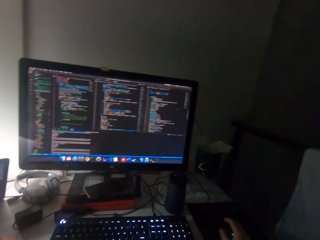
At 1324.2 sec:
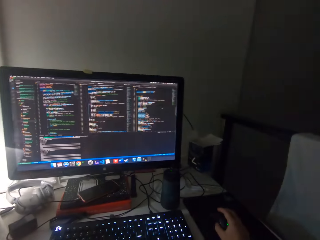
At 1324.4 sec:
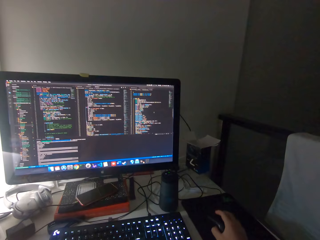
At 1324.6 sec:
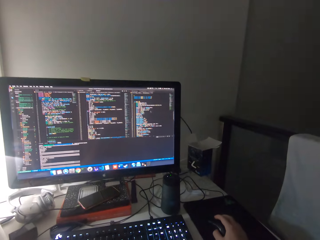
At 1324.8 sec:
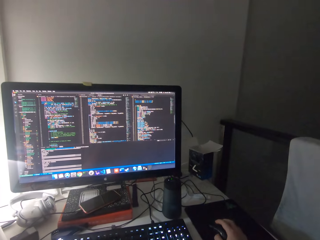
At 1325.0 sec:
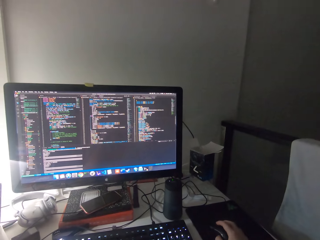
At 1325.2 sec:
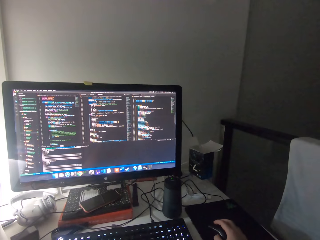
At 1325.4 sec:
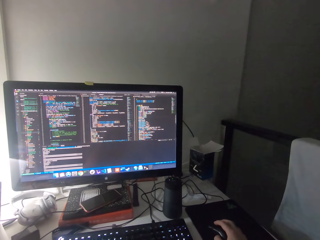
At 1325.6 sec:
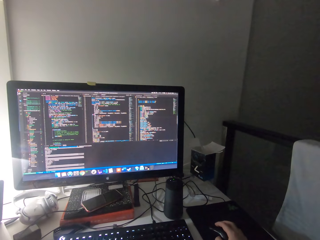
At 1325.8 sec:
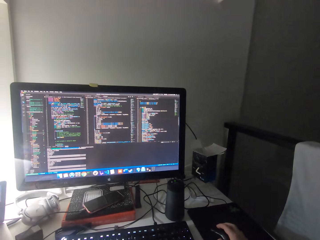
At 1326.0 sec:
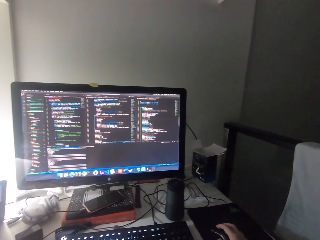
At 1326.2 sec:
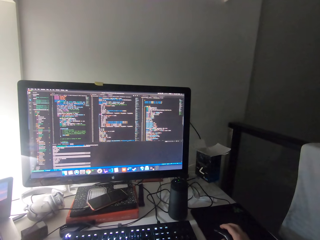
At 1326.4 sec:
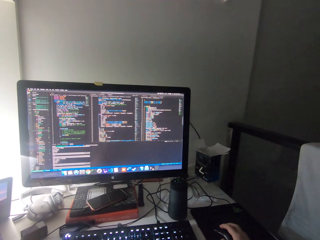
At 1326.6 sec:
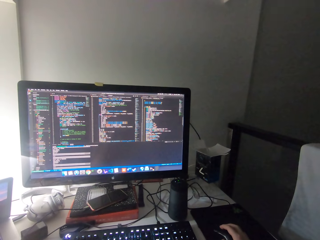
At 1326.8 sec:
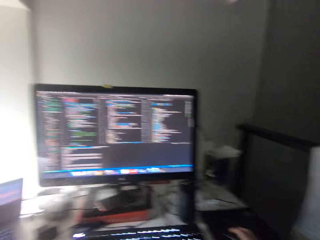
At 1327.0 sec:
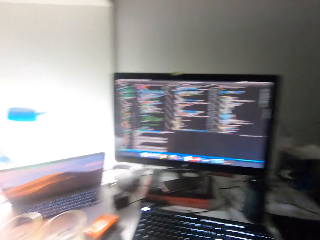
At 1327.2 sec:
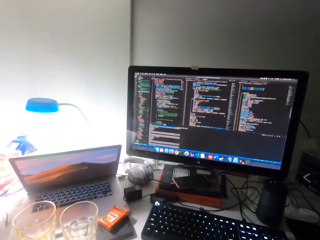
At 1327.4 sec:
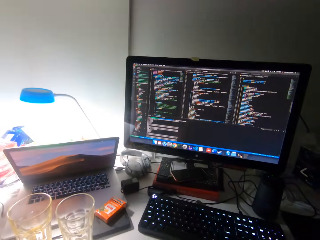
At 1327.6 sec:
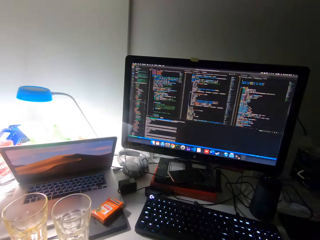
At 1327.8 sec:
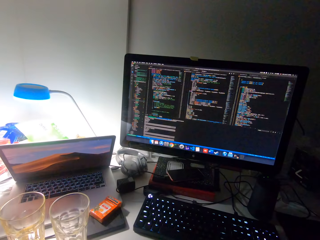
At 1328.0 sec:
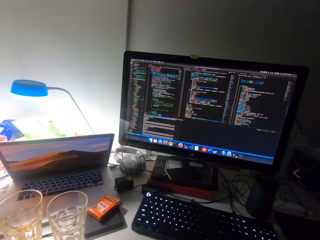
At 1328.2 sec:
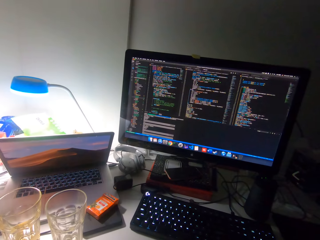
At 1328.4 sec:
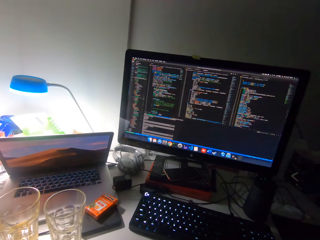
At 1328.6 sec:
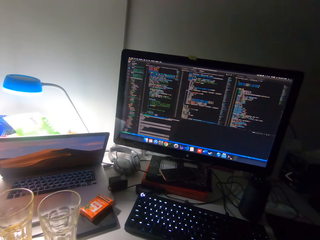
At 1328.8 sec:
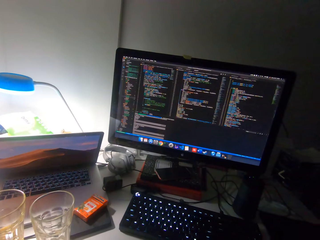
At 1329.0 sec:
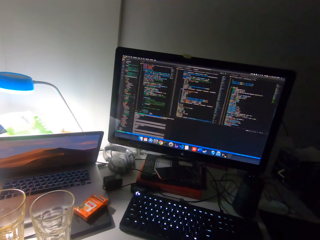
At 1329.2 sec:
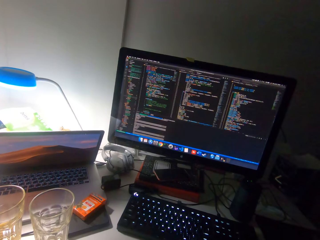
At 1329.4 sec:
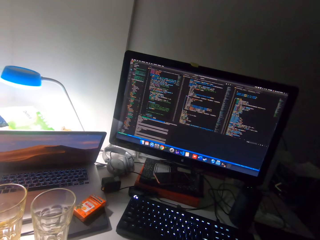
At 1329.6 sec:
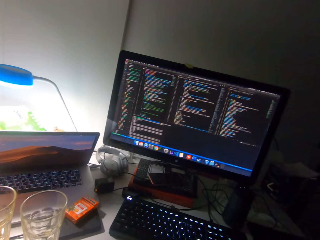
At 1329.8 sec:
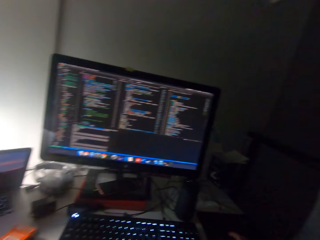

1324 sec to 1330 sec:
The camera wearer moves his head.

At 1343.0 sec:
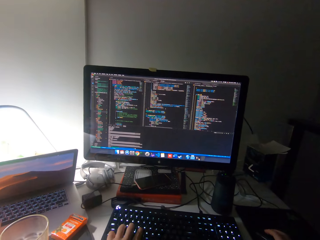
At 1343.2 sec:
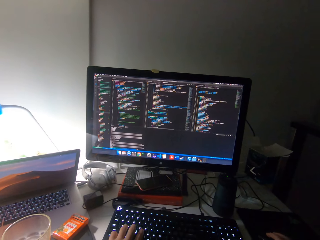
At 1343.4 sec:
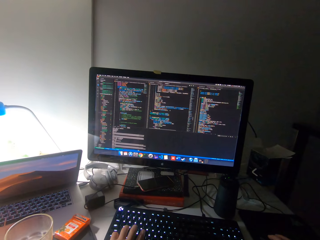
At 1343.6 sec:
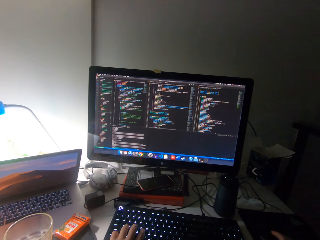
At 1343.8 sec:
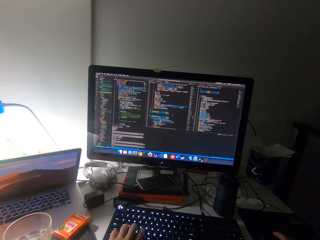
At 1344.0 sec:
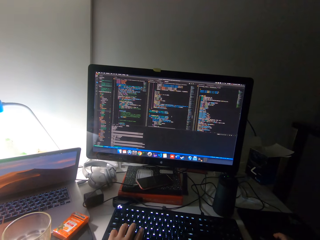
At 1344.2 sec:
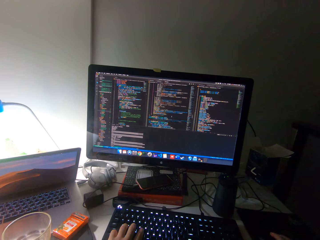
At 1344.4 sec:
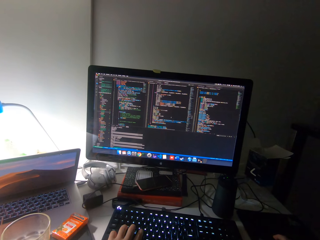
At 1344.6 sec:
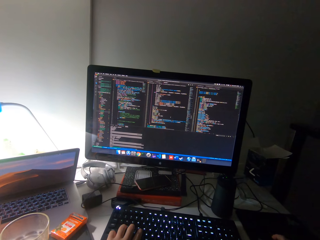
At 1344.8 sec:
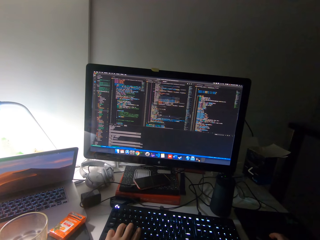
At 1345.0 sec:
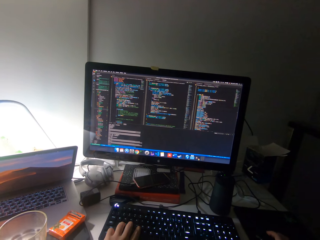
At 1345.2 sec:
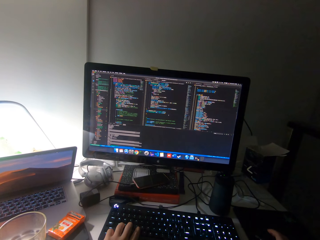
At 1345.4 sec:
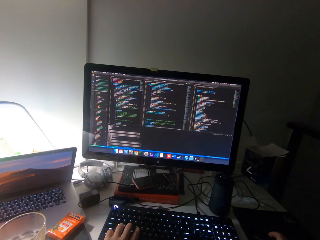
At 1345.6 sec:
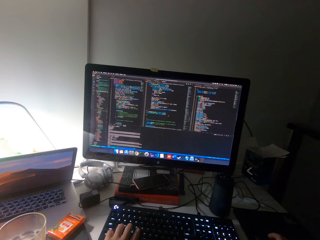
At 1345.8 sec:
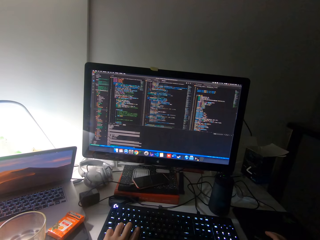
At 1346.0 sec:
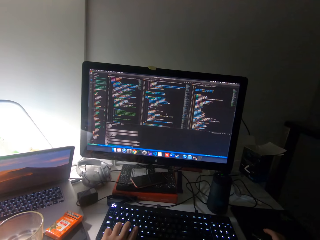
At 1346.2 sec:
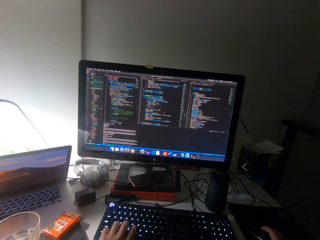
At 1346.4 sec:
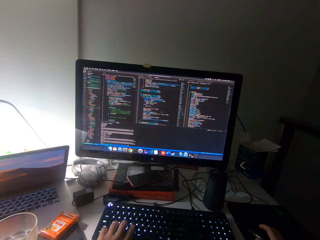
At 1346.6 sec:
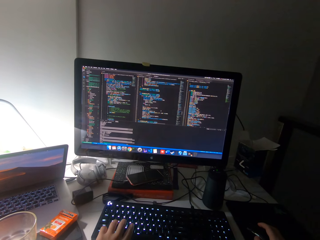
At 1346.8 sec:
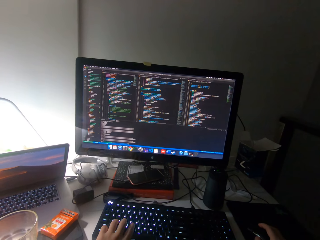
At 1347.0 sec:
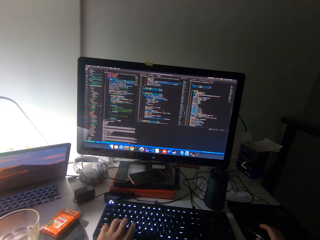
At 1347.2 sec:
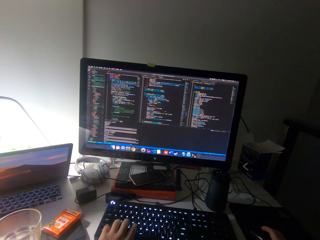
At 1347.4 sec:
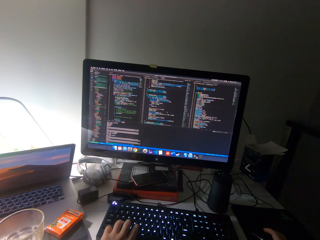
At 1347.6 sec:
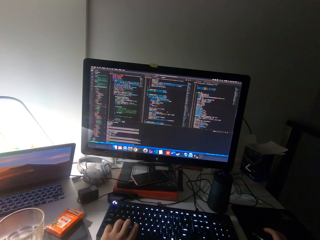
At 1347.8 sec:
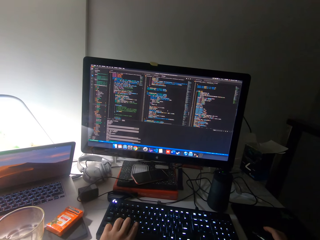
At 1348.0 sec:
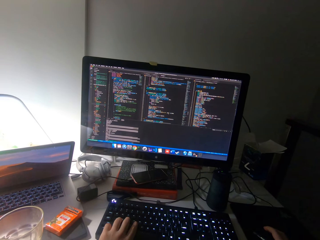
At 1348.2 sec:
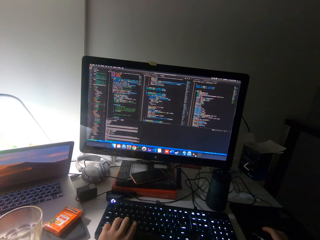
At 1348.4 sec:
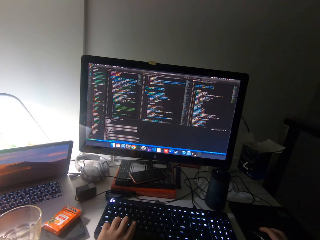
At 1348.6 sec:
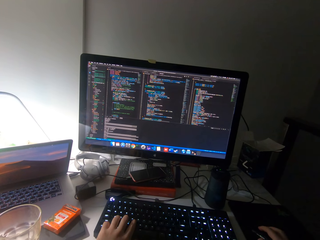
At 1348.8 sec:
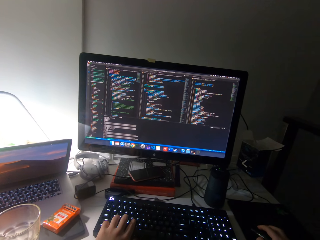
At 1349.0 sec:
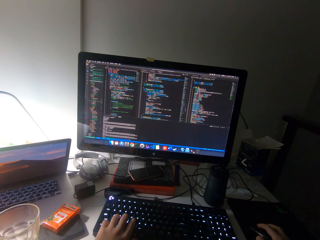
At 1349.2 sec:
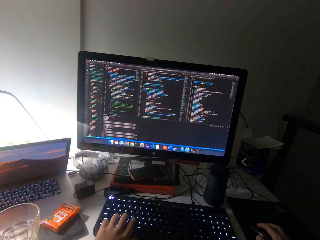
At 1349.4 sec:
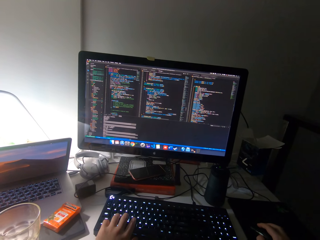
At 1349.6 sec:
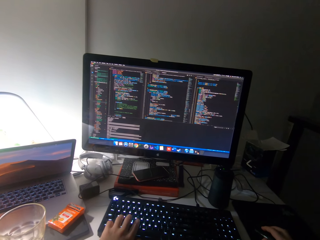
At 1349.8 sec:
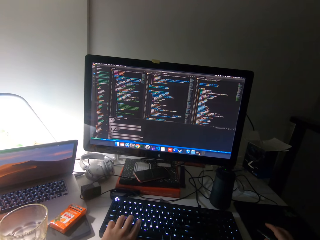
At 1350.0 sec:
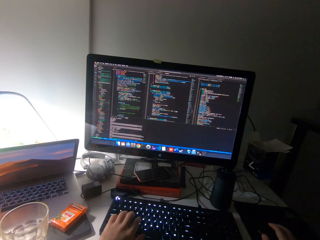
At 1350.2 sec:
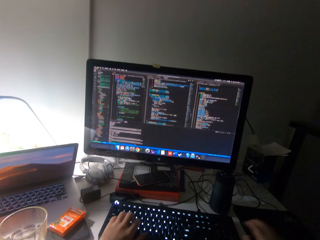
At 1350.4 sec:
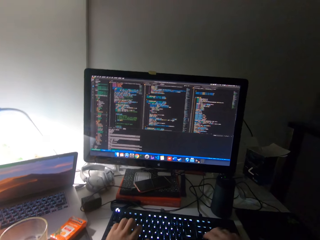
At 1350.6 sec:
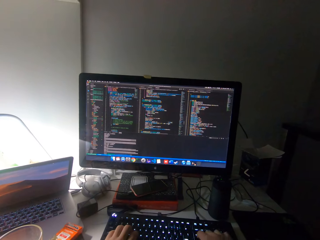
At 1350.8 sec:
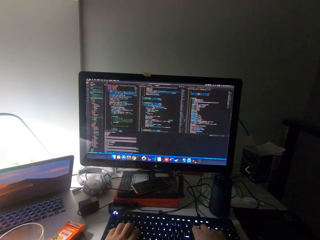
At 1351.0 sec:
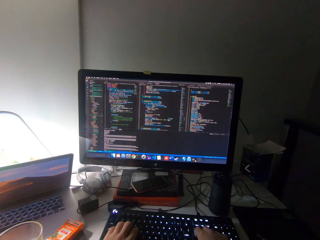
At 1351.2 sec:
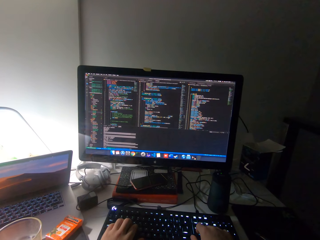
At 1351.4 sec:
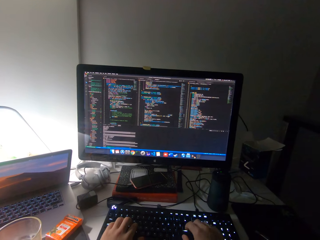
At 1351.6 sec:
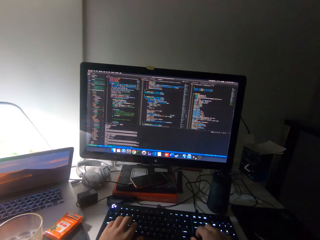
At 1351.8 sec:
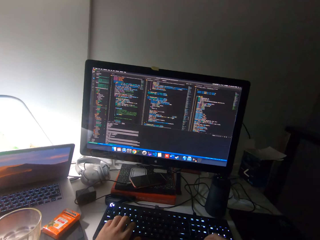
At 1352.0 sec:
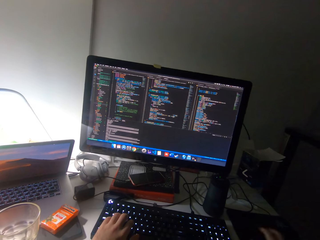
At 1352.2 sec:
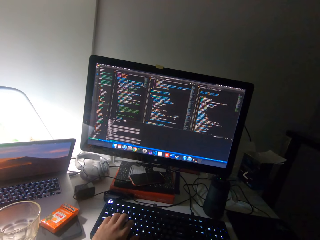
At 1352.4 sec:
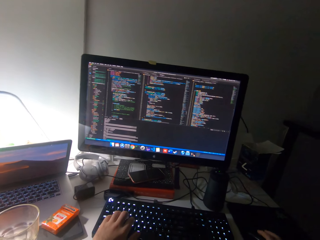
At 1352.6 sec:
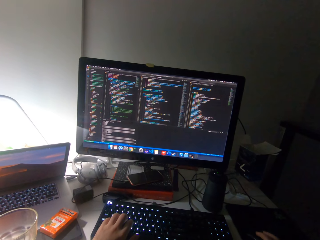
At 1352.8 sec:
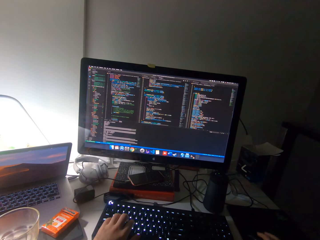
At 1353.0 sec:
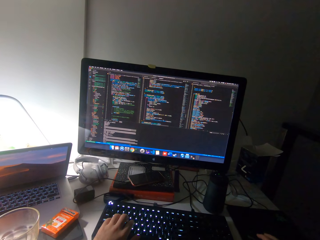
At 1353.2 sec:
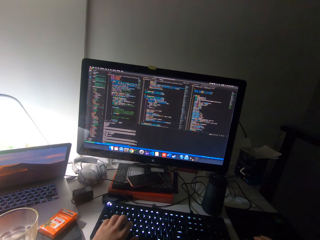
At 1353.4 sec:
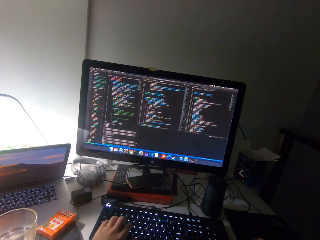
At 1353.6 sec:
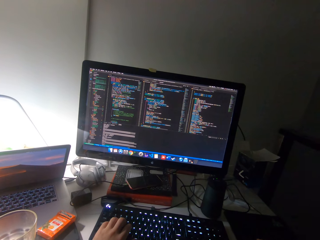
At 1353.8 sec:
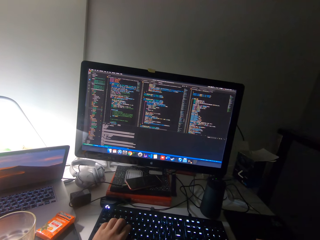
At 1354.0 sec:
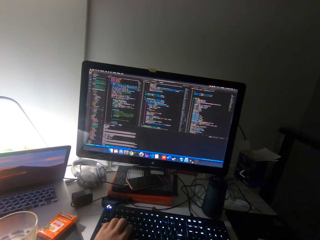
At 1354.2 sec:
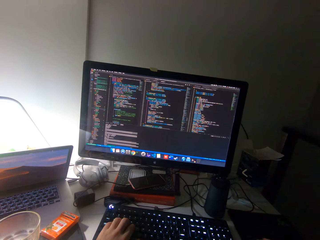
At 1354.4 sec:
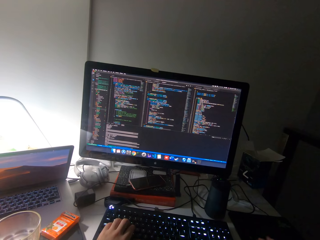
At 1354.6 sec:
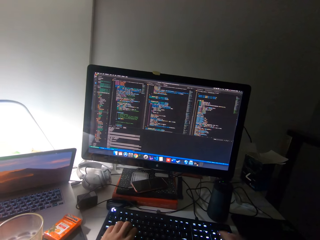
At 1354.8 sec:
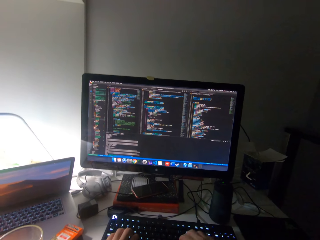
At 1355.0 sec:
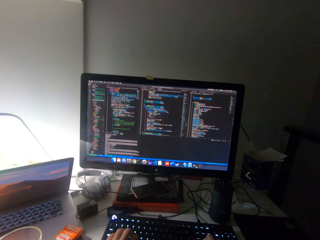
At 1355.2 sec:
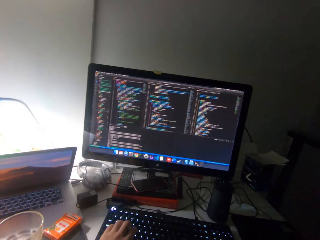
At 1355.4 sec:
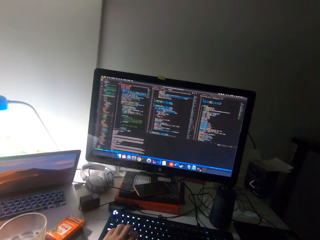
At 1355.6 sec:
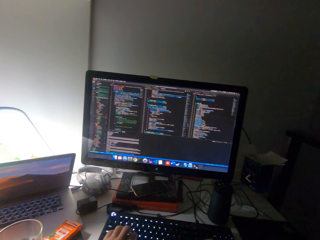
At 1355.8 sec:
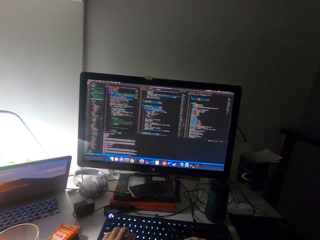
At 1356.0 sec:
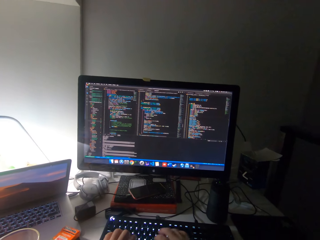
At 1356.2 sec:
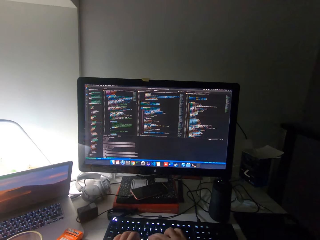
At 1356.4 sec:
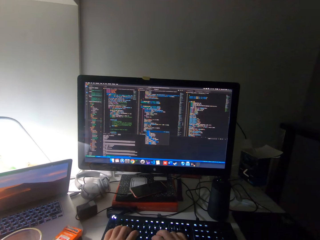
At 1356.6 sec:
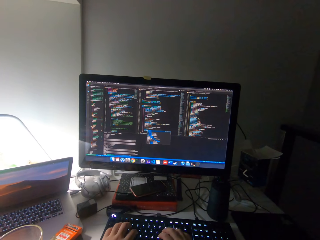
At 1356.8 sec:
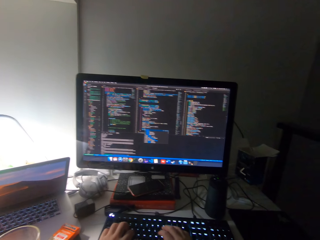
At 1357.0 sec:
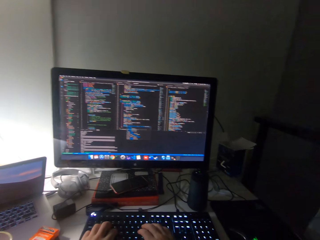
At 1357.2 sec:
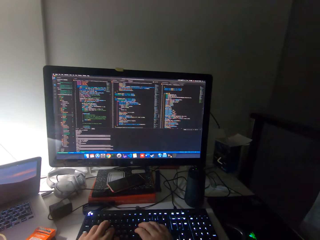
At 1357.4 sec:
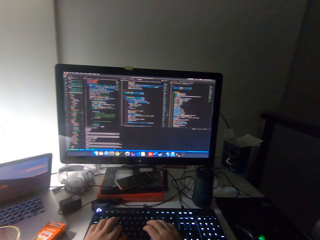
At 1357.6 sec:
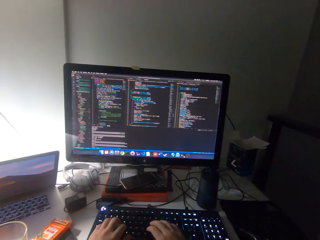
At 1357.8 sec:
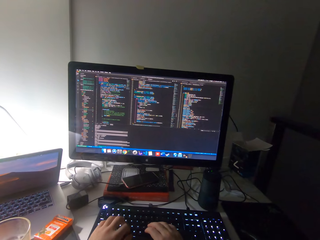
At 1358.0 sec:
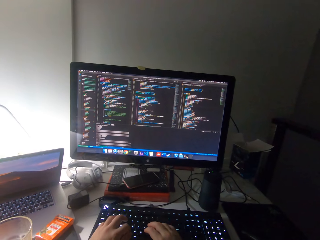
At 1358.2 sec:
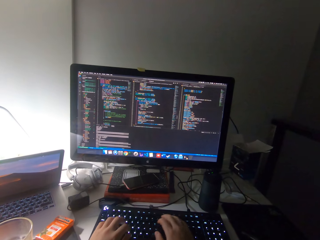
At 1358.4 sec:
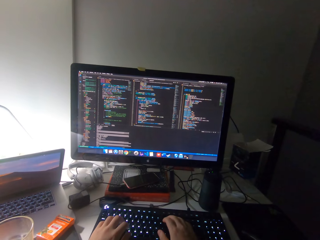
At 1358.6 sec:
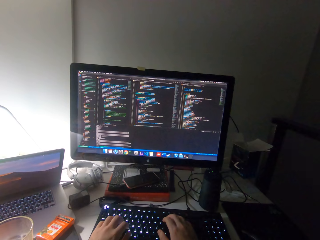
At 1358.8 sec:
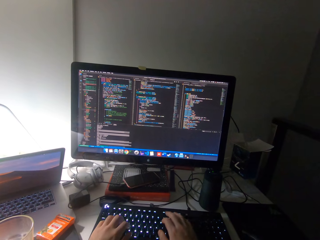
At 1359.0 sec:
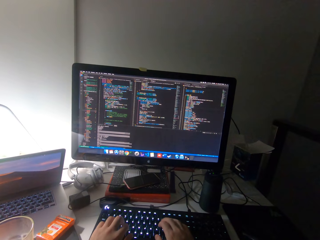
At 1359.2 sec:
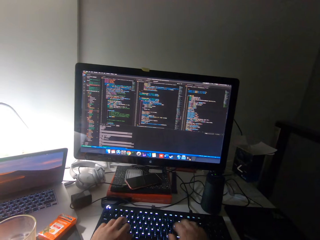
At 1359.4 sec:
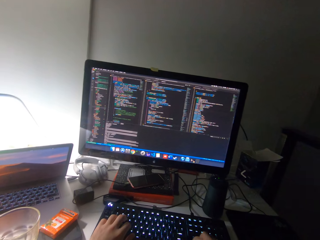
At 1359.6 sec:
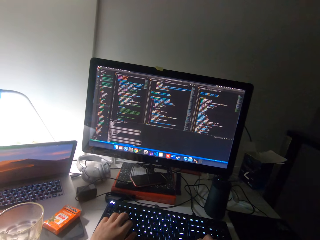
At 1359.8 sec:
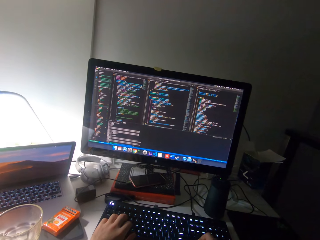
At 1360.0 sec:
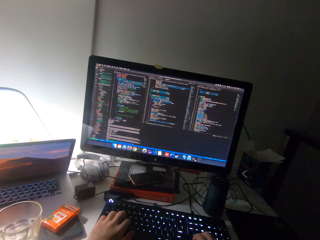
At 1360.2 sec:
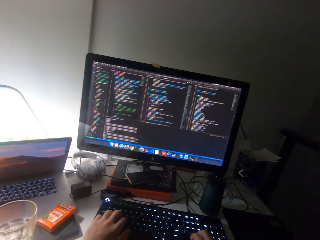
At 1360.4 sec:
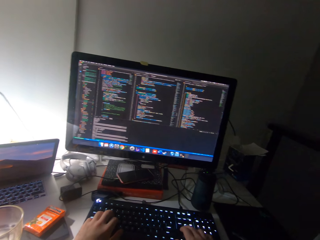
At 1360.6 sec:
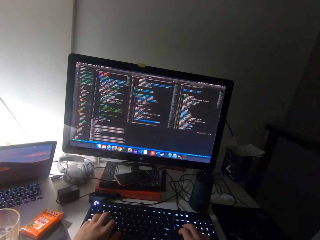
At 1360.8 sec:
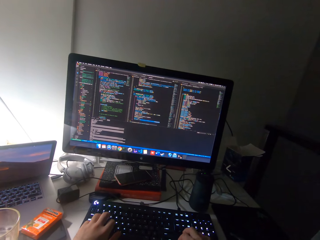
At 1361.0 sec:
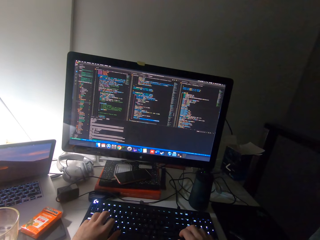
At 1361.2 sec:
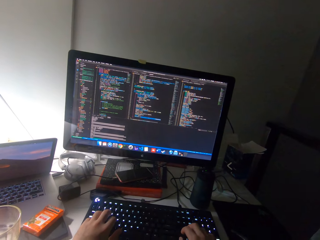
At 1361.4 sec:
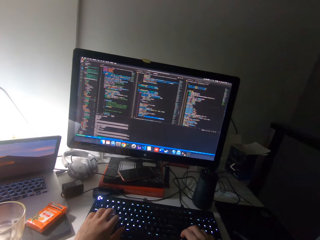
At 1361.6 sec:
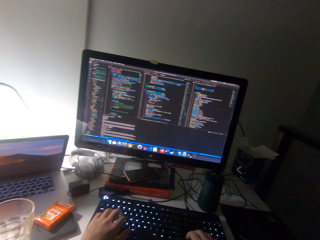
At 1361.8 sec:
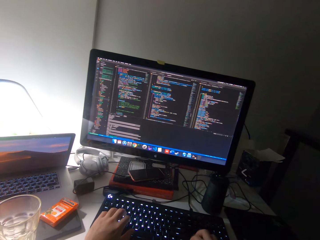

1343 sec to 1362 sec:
The camera wearer scrolls the mouse. They operate the monitor with the mouse. They type on a keyboard.
